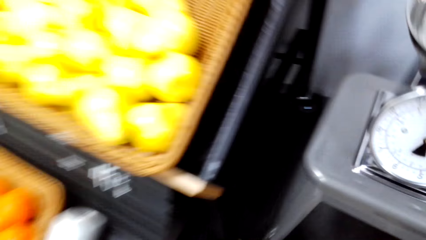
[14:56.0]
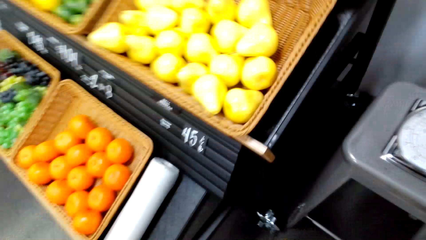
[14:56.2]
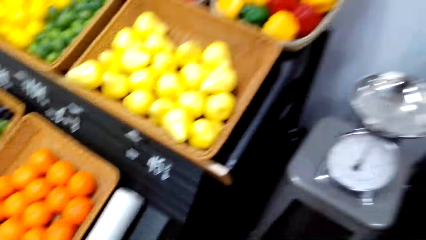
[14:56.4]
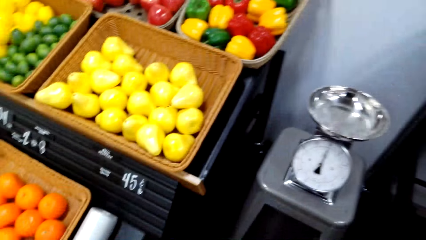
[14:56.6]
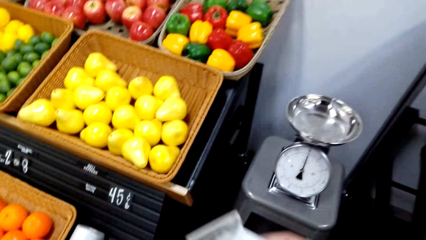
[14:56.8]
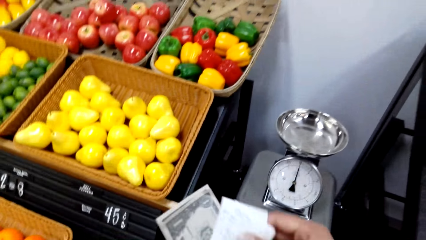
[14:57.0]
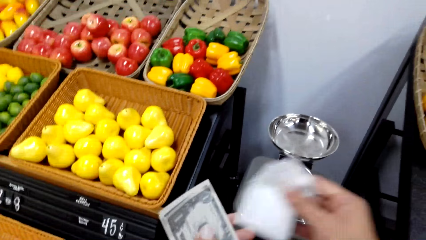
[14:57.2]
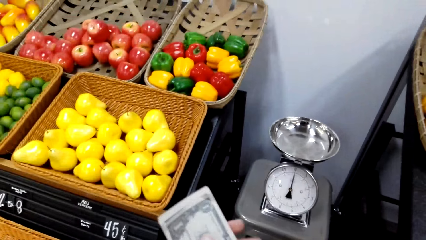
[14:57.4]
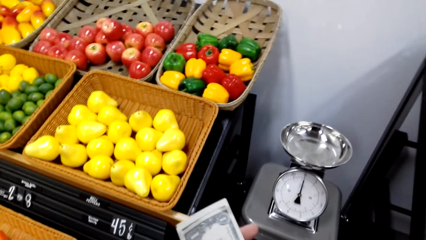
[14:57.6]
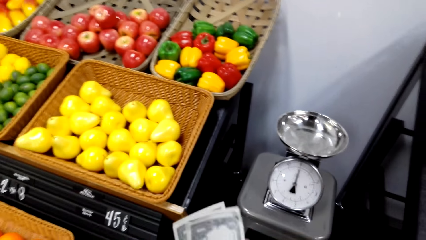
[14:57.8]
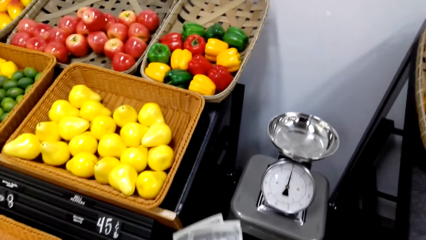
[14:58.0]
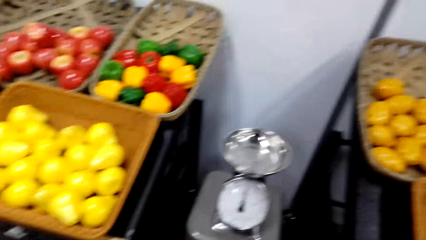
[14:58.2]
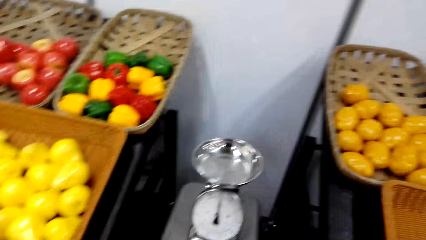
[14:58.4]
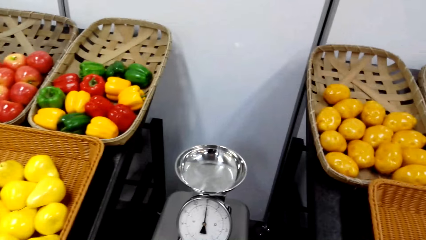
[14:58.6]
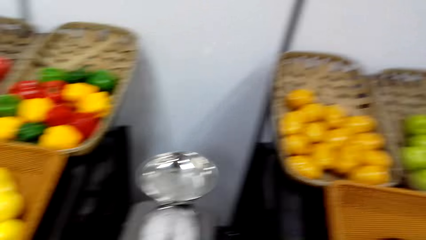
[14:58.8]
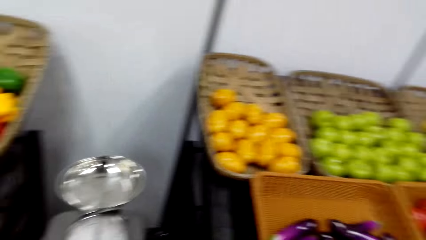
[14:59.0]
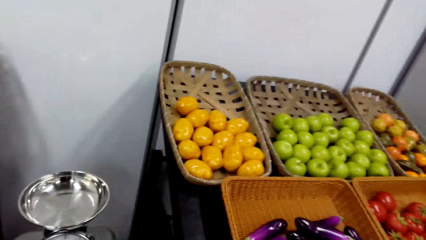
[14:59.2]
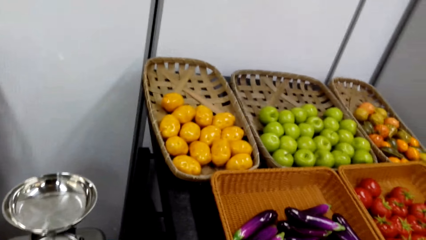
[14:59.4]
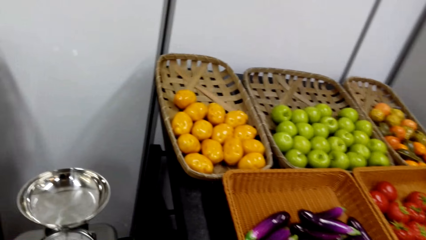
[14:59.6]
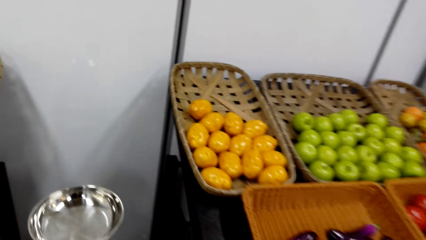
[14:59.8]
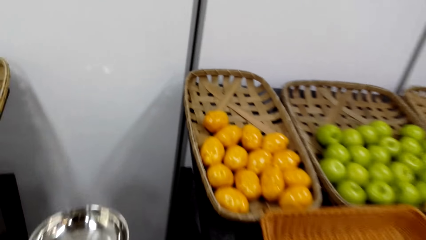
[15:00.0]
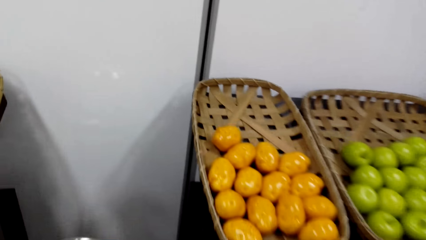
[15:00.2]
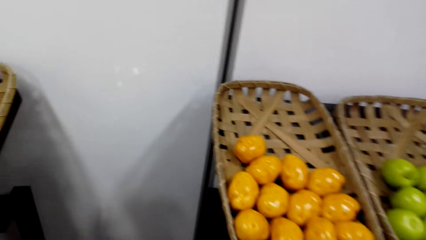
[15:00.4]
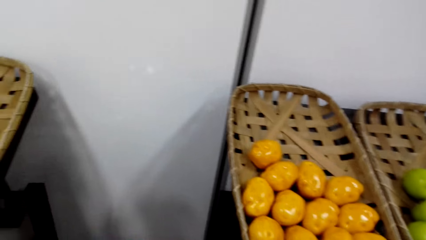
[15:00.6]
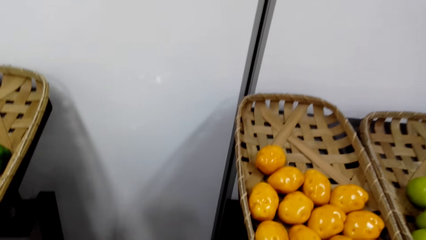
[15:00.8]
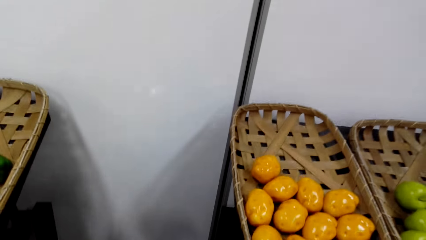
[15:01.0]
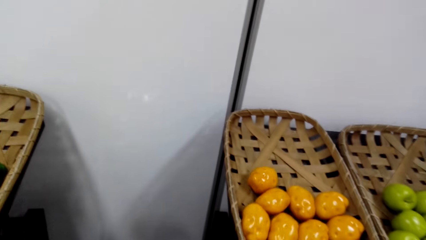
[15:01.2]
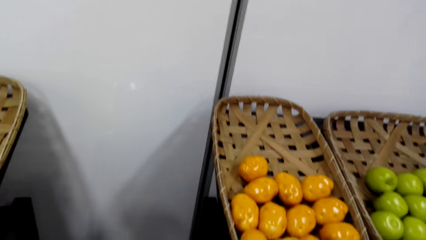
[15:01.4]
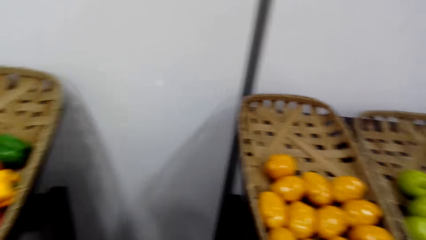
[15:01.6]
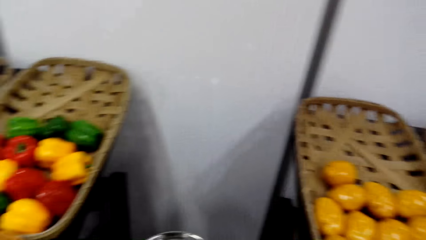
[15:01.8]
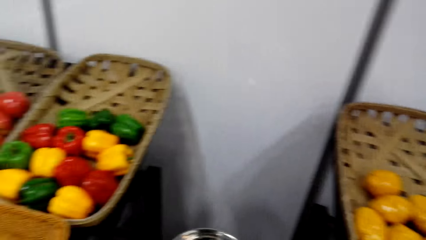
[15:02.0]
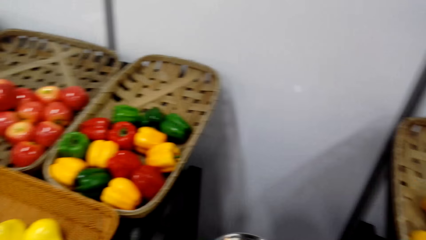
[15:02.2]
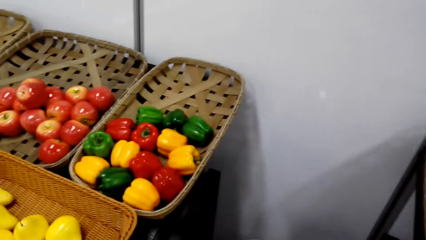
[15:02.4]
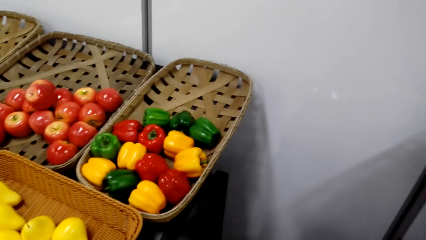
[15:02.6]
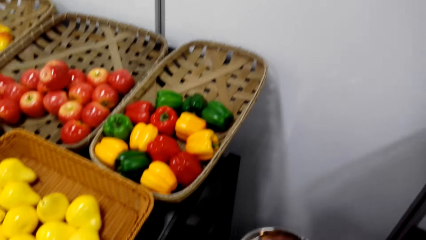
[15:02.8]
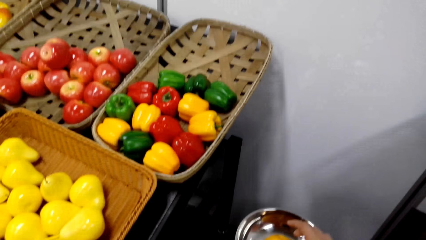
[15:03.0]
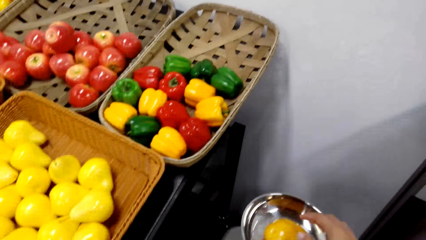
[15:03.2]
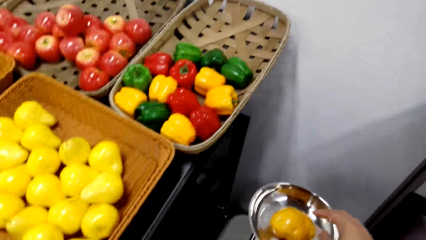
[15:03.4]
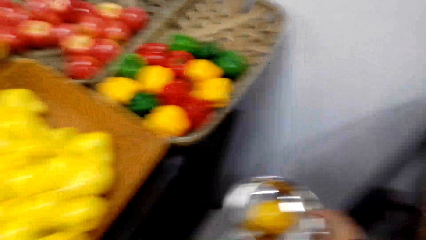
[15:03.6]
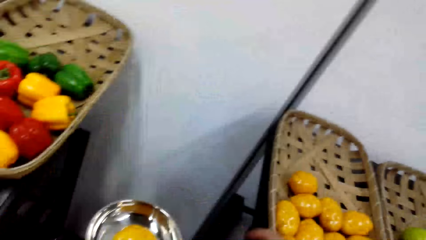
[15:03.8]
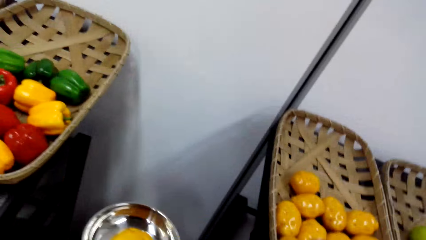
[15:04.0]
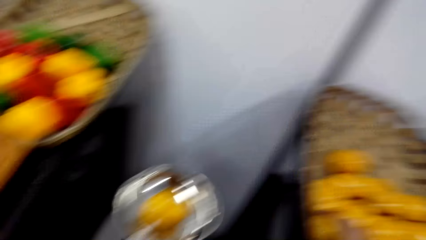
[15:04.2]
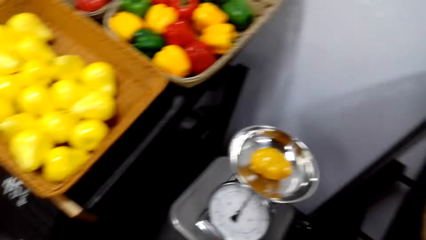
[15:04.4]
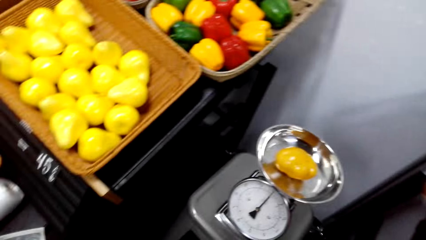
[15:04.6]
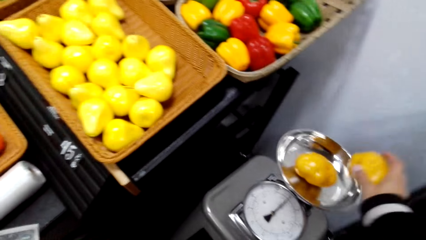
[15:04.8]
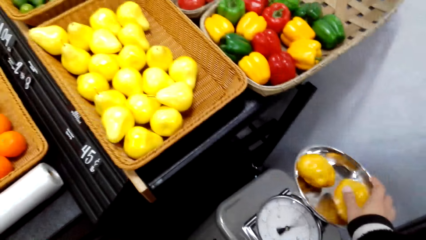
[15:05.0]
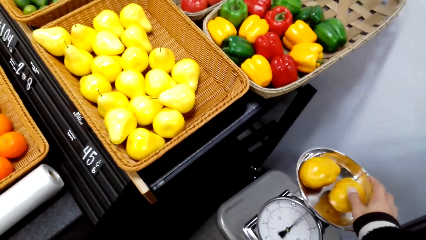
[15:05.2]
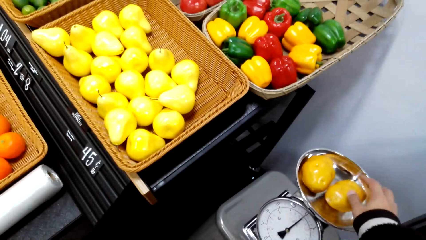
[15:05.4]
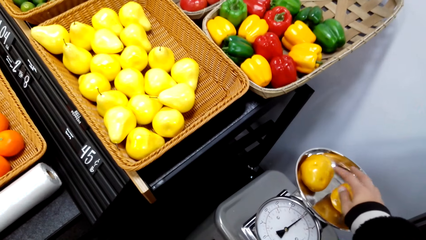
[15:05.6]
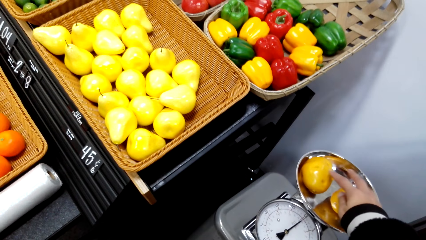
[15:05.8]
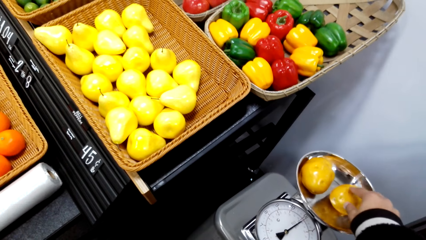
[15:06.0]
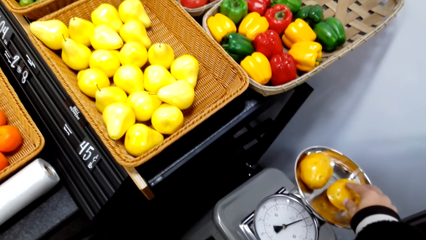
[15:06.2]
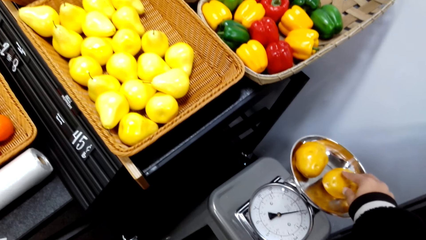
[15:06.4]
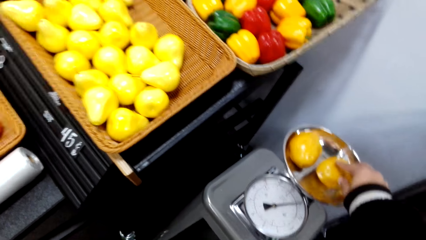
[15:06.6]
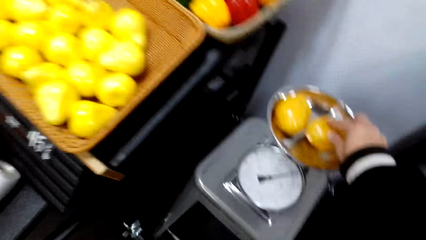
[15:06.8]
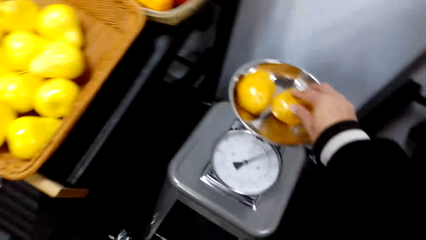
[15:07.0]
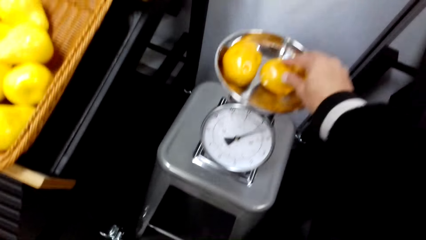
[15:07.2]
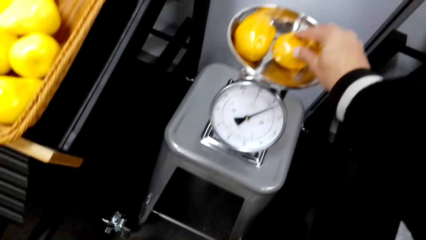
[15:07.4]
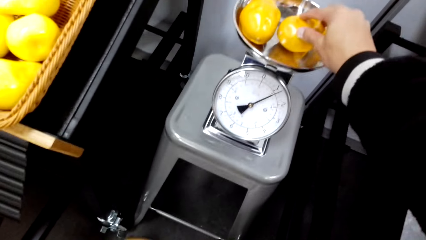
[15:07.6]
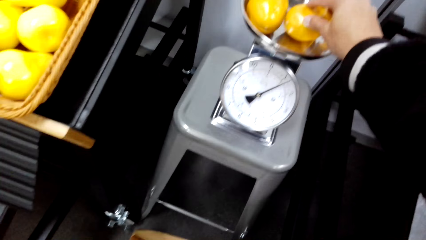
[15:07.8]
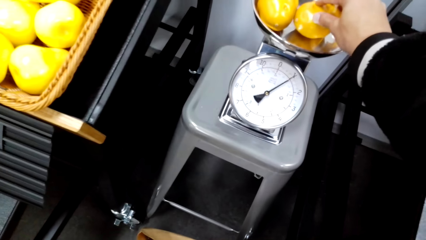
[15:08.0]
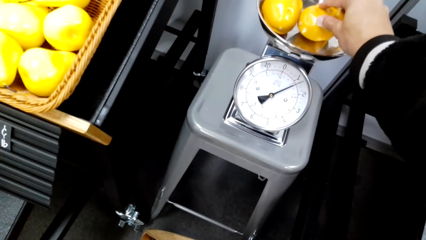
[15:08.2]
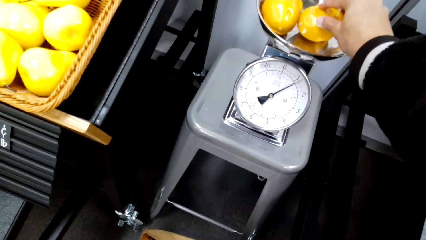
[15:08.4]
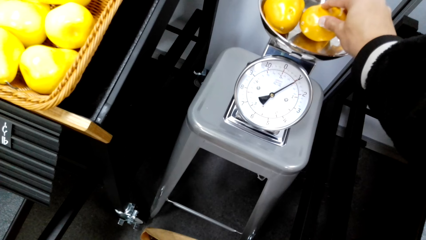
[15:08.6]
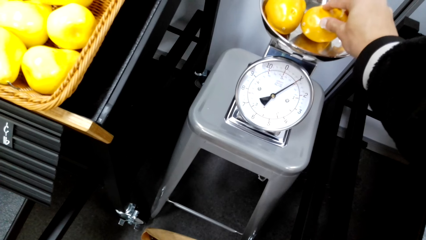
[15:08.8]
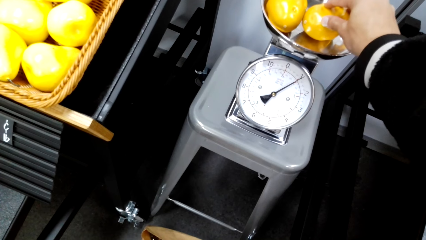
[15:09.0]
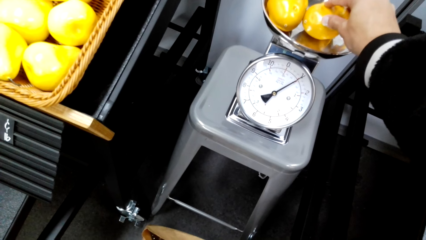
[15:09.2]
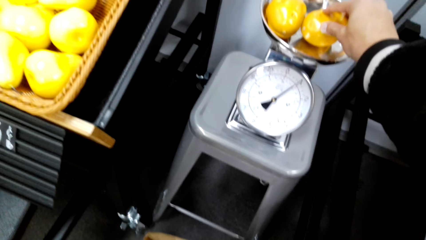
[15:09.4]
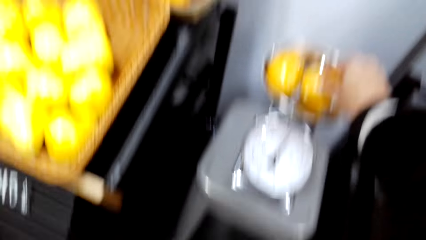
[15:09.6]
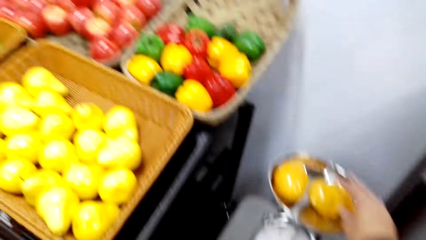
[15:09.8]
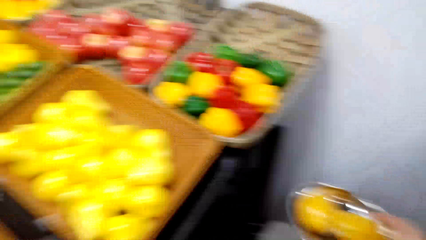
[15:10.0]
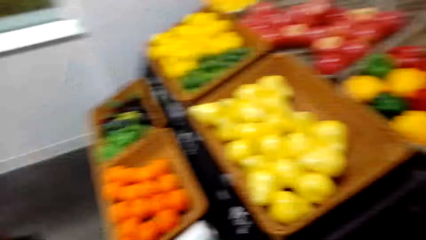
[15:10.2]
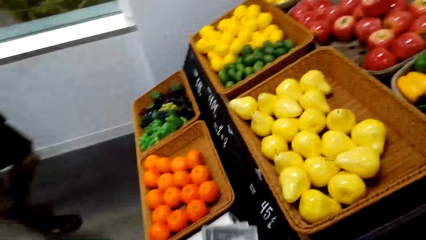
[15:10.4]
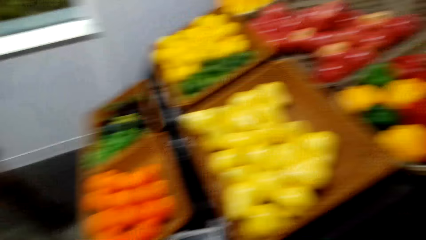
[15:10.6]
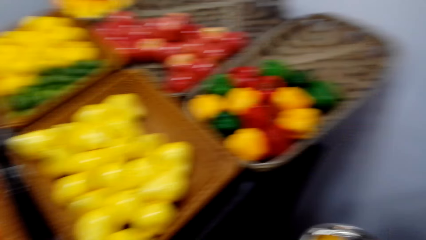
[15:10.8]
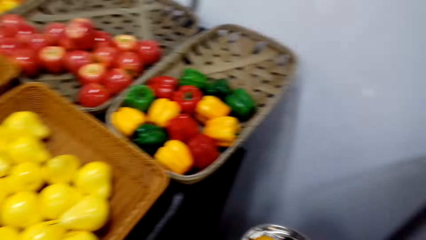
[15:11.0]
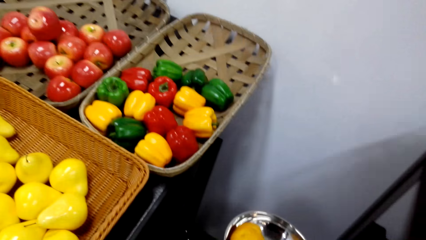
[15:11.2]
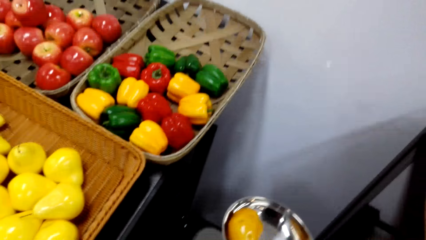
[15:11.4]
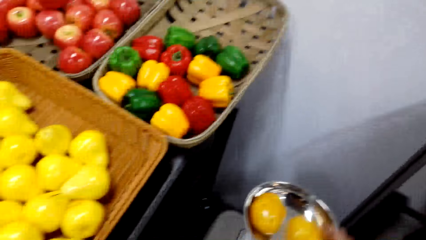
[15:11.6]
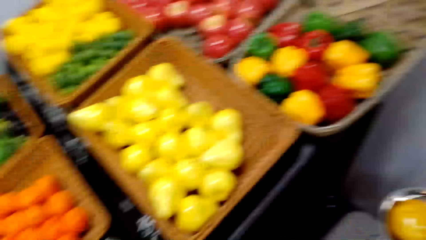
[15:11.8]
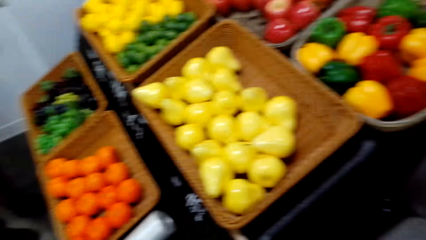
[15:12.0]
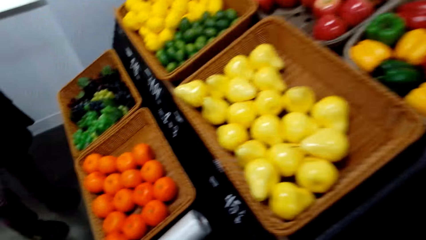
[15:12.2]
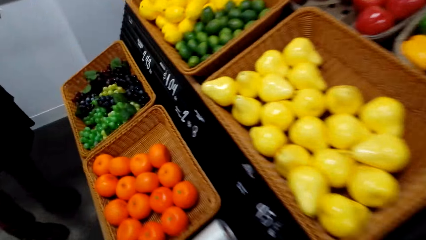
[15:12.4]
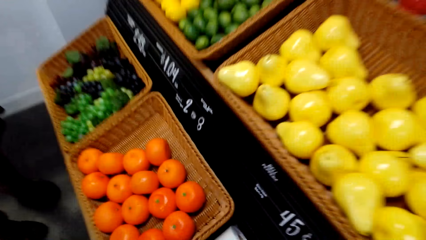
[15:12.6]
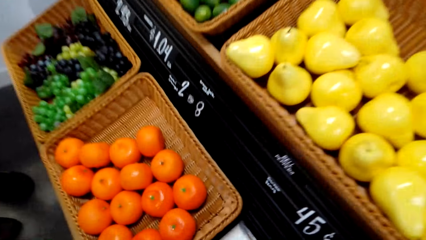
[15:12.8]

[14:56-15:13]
The camera wearer holds the money in his hand. He picks the fruit. He puts the fruit on the weigh scale. He takes another fruit. He puts the fruit on the weigh scale. He touches the fruit. He holds fruits.
